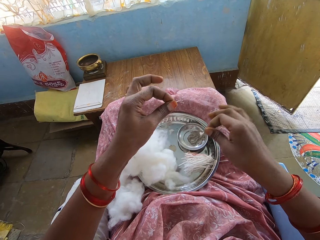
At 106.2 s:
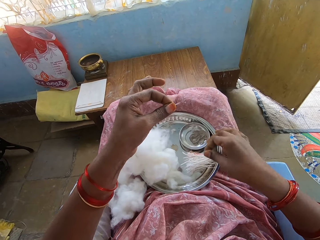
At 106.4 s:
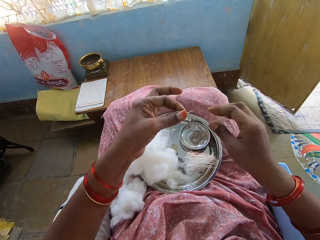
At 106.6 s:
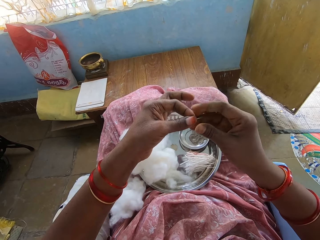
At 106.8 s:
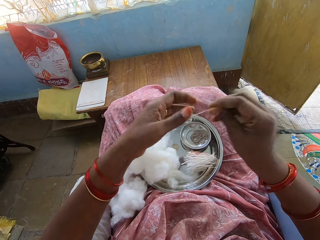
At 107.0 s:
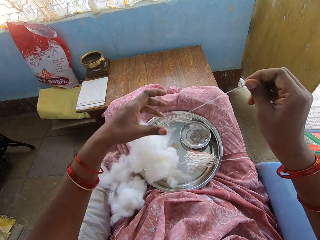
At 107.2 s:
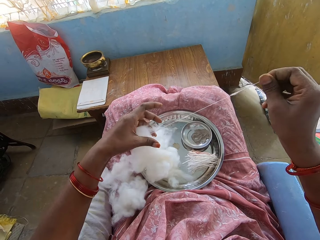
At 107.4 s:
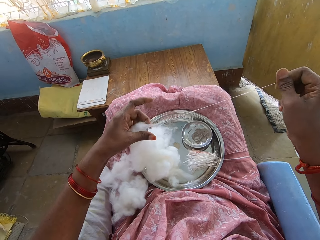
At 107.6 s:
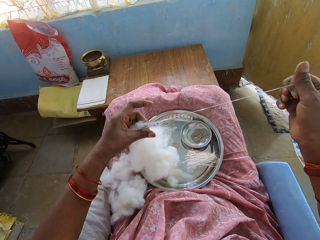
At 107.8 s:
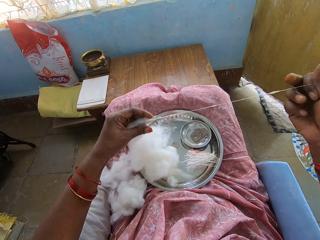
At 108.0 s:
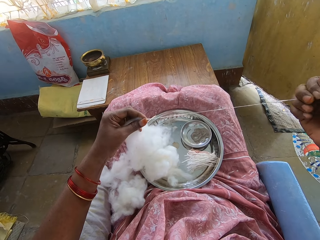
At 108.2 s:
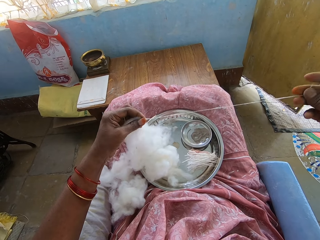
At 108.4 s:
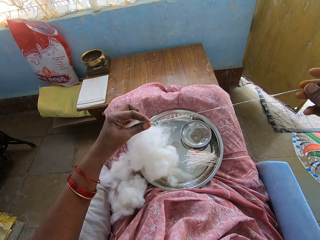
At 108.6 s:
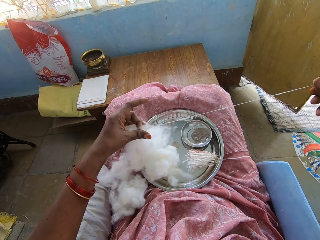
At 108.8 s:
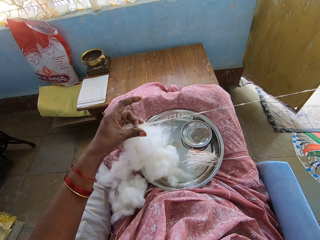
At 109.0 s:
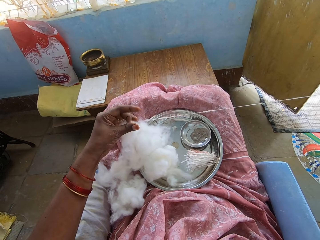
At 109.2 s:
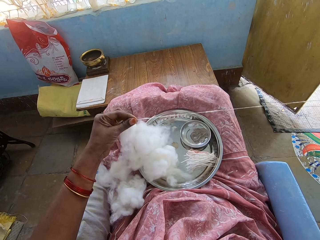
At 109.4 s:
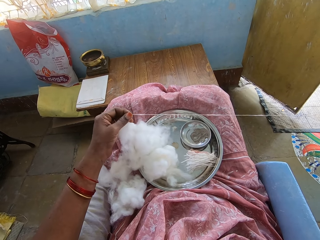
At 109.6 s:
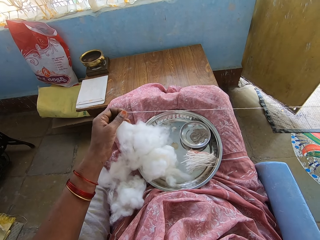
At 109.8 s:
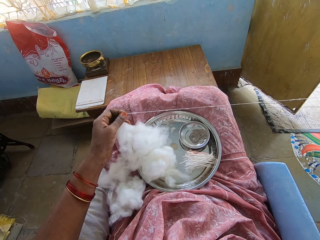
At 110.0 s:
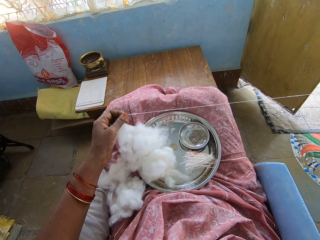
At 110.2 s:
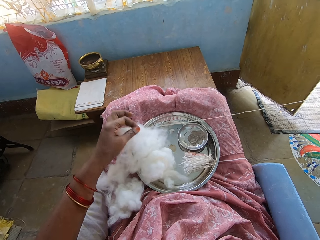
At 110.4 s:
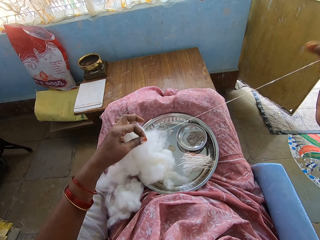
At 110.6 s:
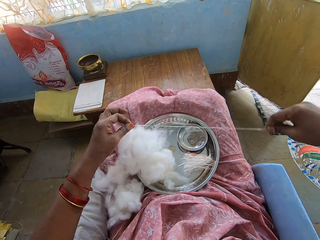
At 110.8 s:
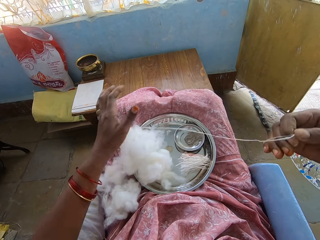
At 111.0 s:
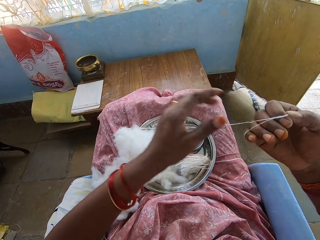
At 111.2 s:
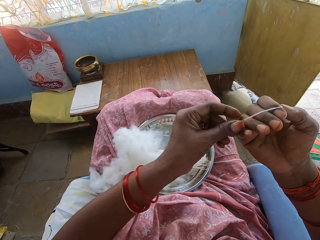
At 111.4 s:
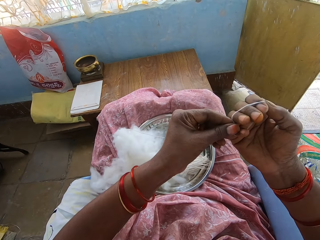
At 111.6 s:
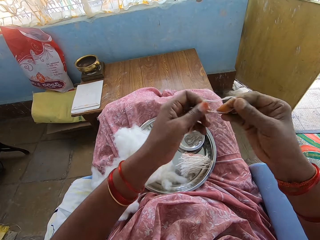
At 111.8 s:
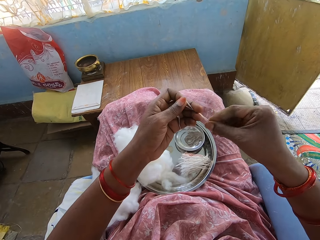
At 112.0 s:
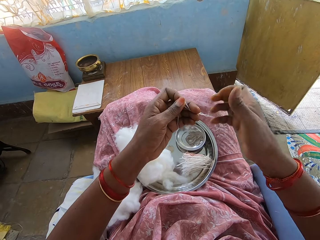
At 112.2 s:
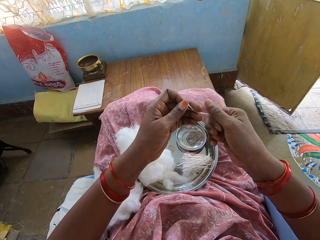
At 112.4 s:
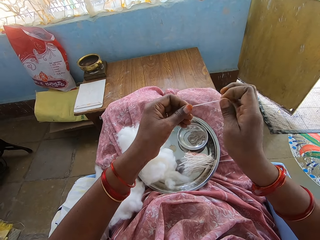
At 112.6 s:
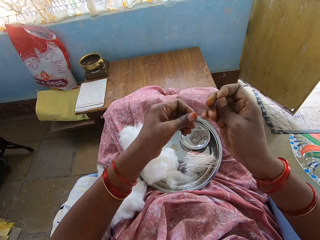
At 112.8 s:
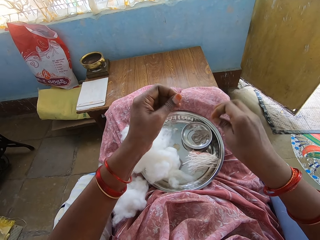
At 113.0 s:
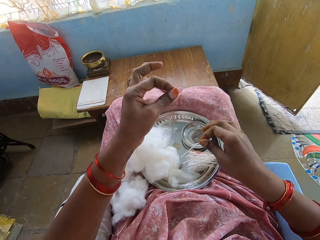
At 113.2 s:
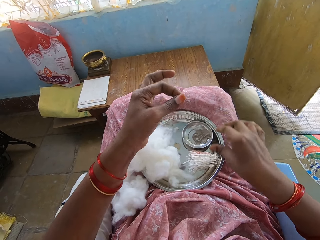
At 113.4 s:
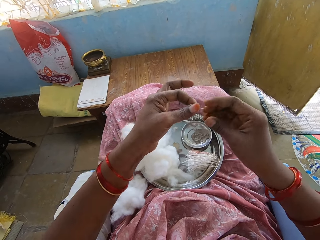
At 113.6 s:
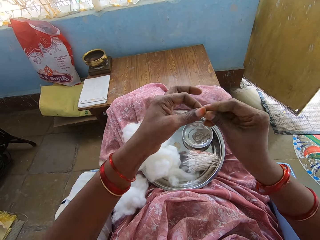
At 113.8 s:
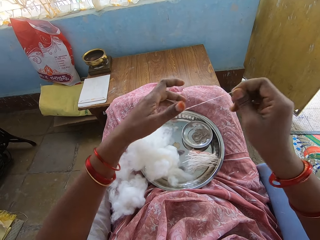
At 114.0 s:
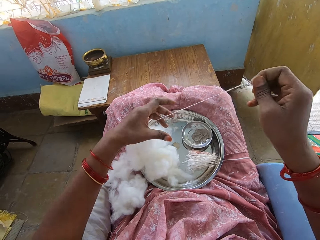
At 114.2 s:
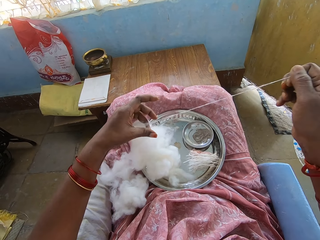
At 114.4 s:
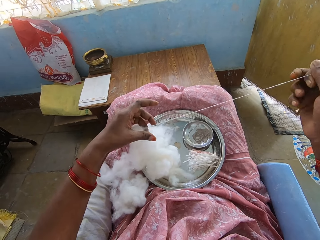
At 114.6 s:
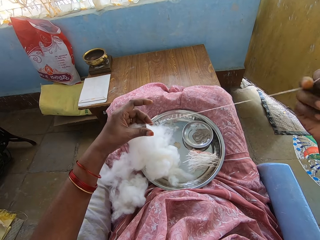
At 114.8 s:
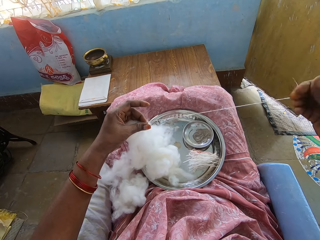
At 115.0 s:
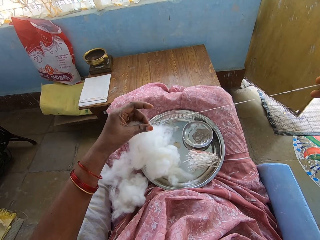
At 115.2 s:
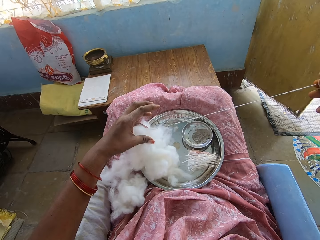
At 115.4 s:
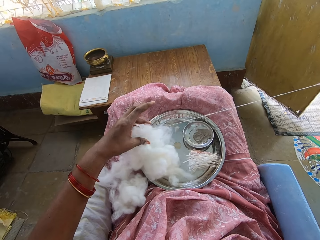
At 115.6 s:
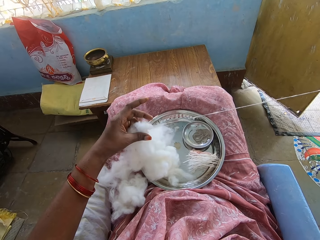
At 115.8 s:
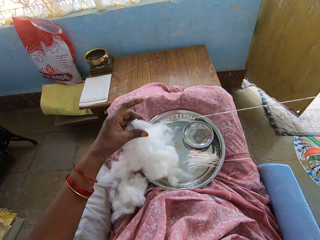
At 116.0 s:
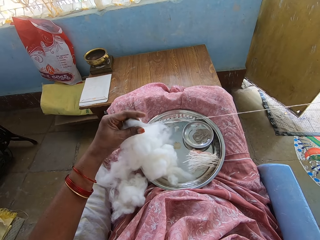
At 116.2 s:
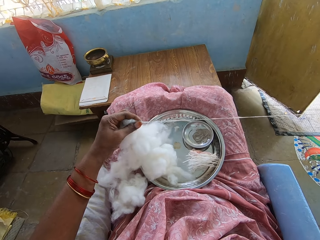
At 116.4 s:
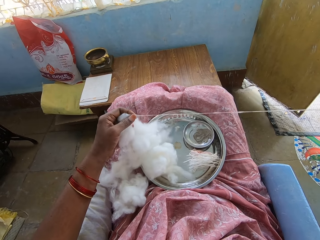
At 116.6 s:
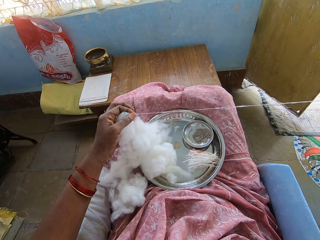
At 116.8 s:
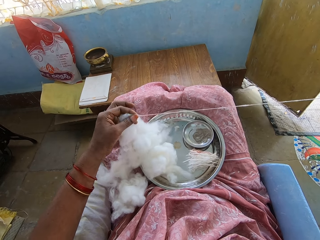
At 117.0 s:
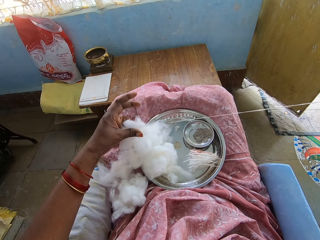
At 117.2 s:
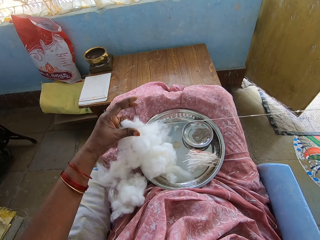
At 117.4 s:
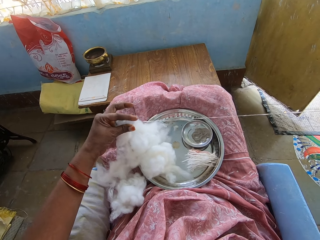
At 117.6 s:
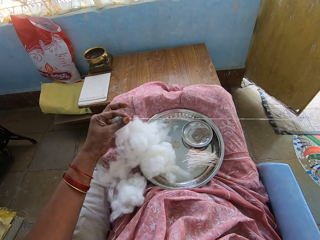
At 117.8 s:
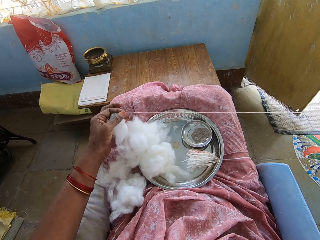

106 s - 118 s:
The camera wearer cuts a cotton wool string or thread. They put the string on a tray. They pull the thread. They adjust cotton wool. They roll the cotton string on a hand. They twist the thread. They cut the cotton wool string. They put the string on the tray. They adjust the cotton wool. They pull the thread.

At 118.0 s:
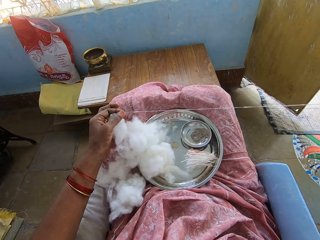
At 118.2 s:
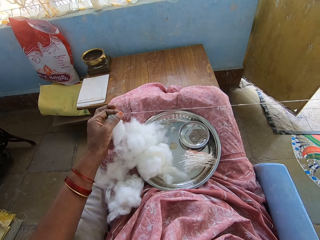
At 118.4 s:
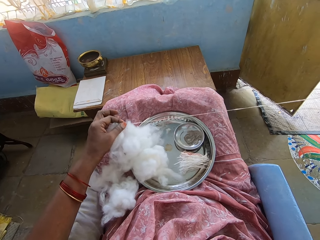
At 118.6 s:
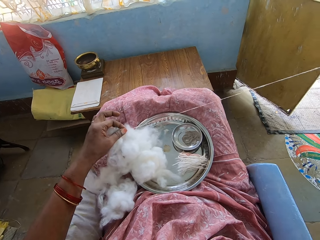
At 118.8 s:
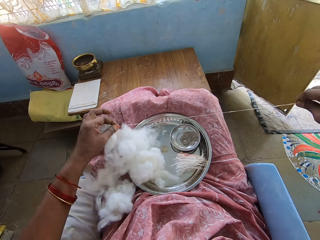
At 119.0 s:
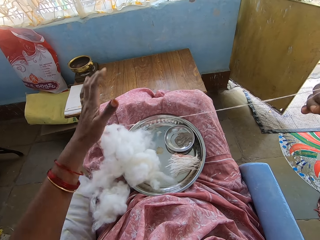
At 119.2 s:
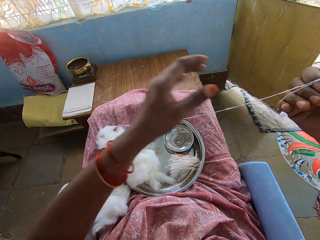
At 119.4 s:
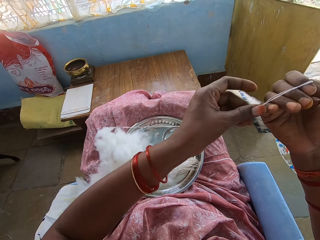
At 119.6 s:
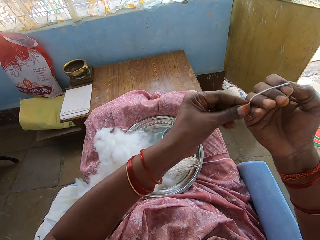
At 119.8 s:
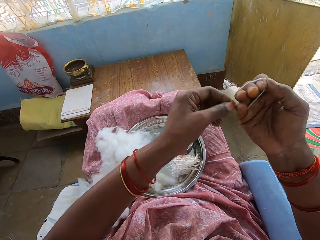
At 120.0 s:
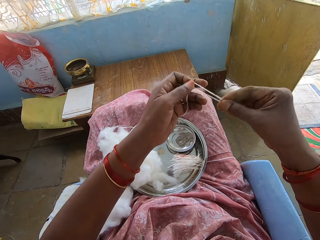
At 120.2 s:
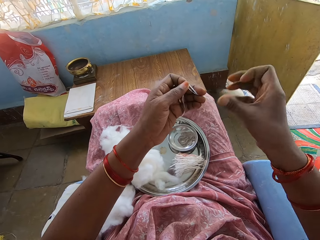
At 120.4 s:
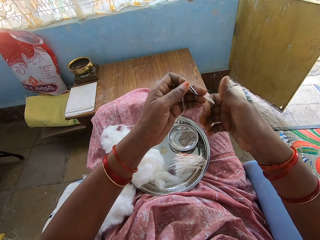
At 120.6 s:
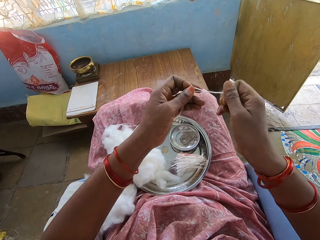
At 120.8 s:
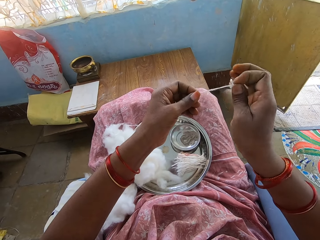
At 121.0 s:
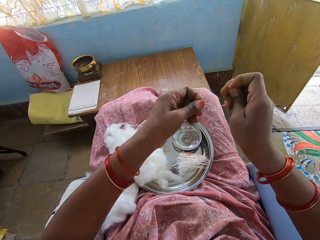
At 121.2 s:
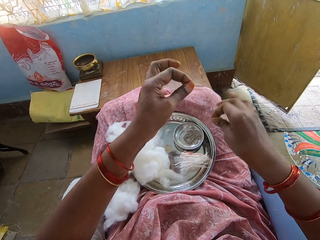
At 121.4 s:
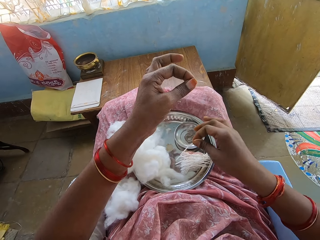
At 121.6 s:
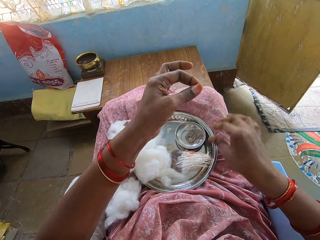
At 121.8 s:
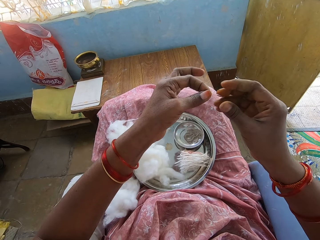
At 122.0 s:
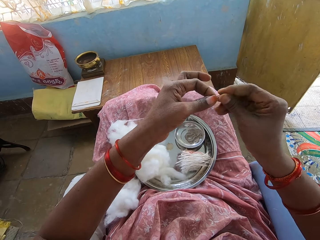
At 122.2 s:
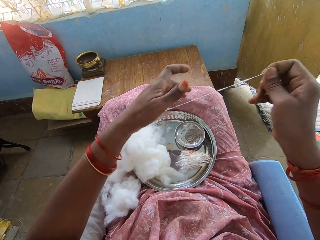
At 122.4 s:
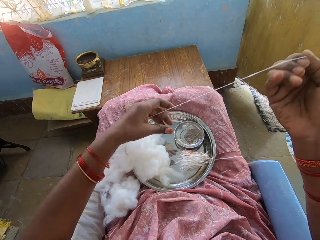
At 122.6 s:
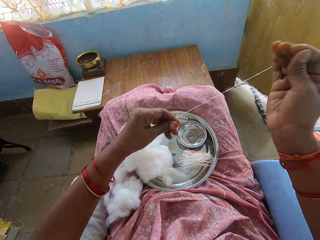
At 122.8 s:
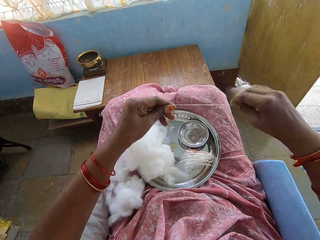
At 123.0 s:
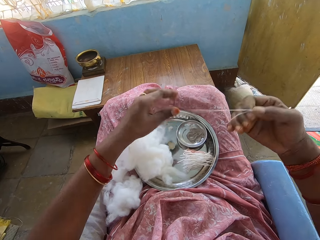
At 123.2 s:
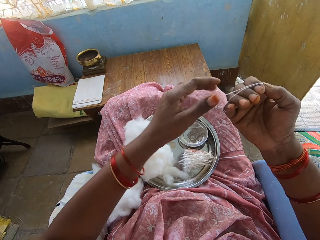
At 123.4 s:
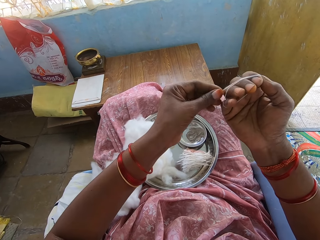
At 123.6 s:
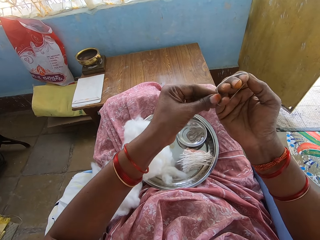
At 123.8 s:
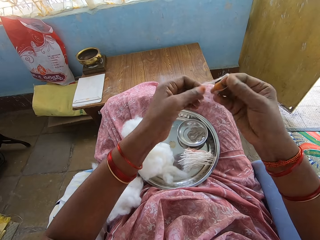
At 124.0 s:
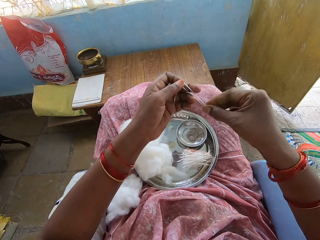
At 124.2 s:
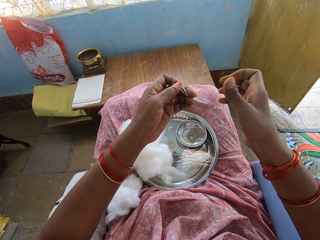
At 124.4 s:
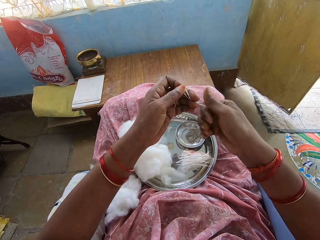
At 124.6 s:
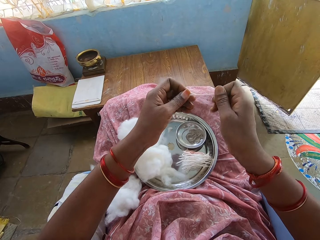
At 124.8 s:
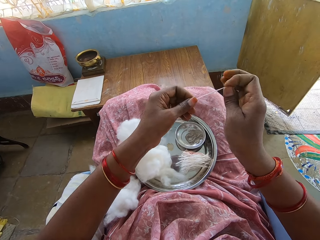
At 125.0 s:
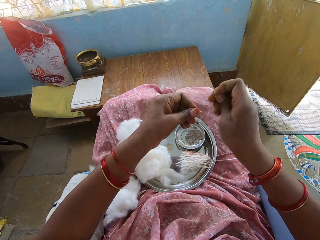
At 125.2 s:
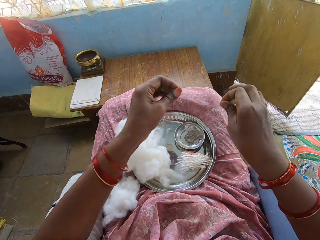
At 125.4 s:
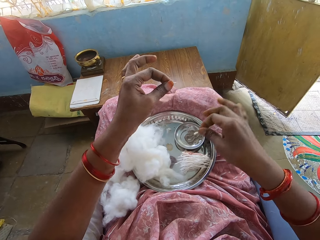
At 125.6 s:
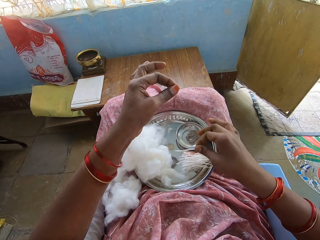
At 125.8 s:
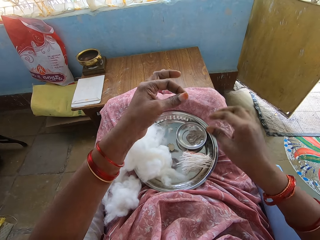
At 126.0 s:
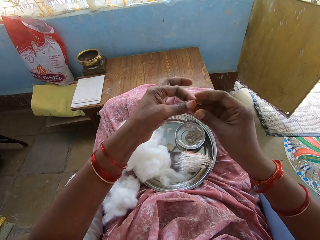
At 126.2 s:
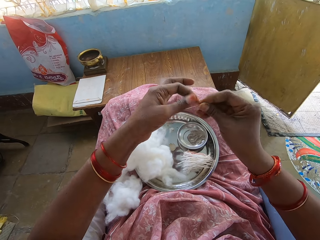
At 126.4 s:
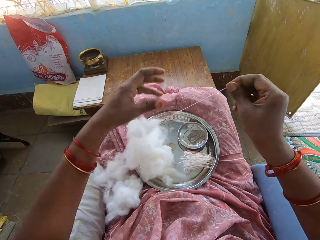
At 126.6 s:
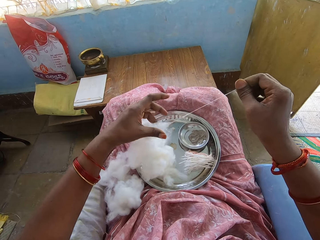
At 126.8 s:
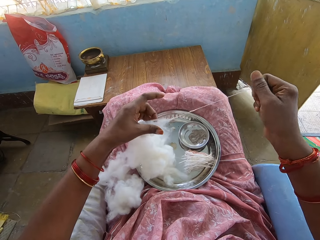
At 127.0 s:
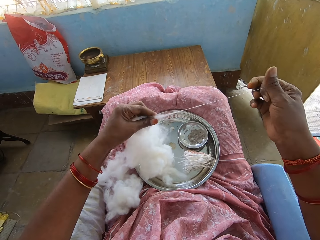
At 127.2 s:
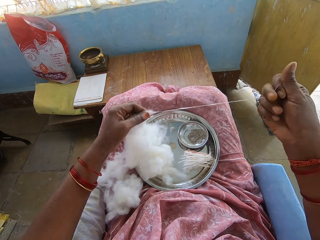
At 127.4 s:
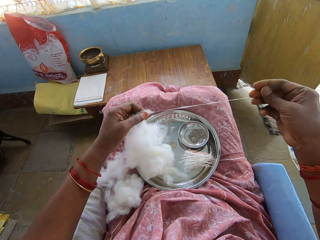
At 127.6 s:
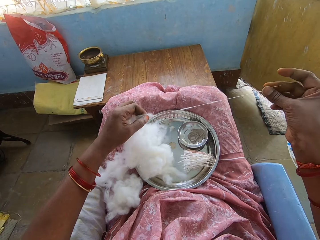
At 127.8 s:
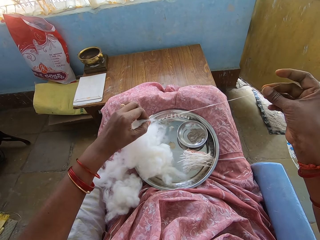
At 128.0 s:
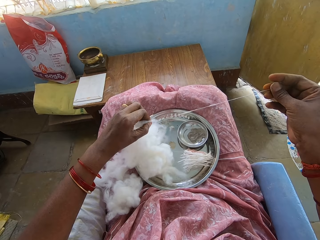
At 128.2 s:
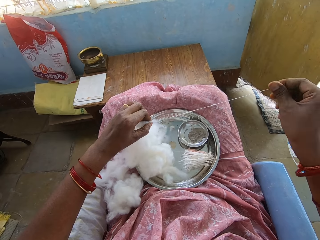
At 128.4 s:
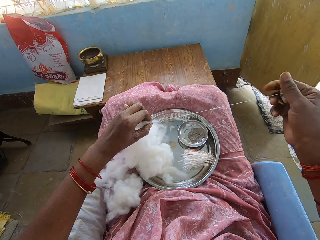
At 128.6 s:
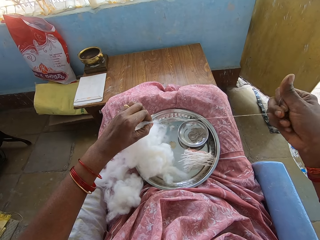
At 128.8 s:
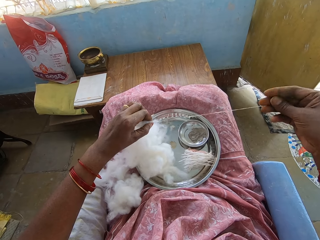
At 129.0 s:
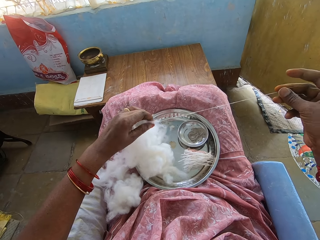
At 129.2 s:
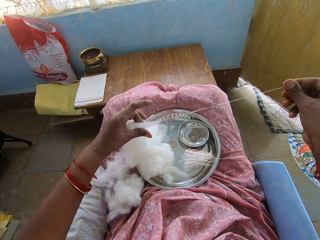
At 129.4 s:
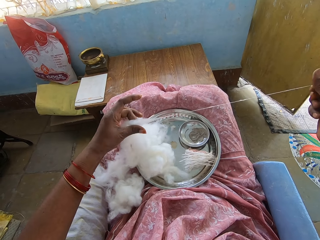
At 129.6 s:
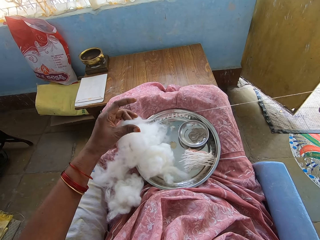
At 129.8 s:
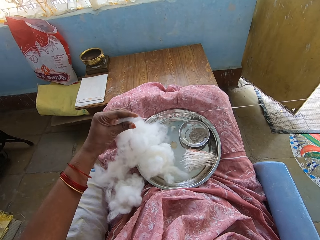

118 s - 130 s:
The camera wearer rolls a cotton string or thread on a hand. They cut the cotton wool string. They put the string on a tray. They adjust cotton wool. They pull the thread. They roll the cotton string on the hand. They twist the thread. They cut the cotton wool string. They put the string on the tray. They pull the thread. They adjust the cotton wool.
